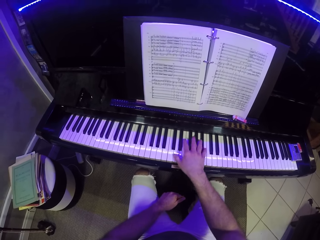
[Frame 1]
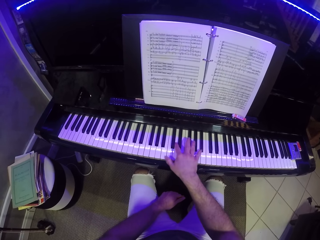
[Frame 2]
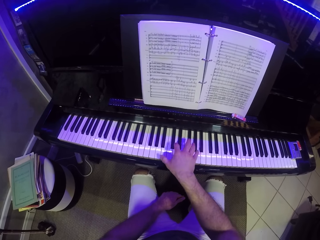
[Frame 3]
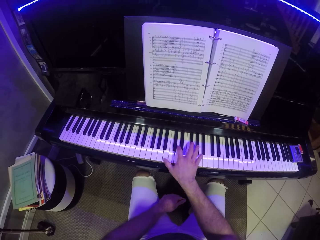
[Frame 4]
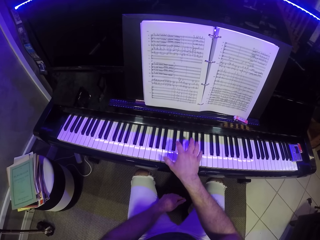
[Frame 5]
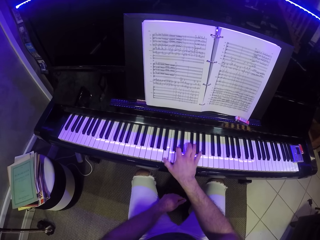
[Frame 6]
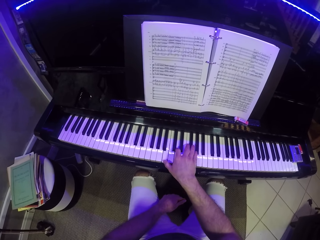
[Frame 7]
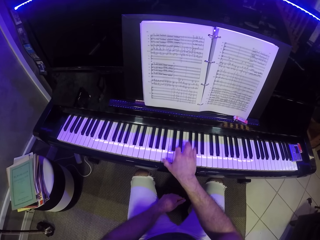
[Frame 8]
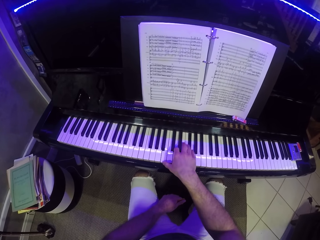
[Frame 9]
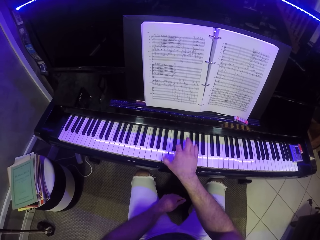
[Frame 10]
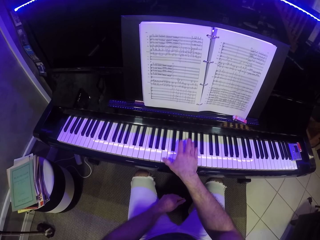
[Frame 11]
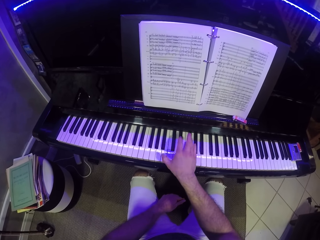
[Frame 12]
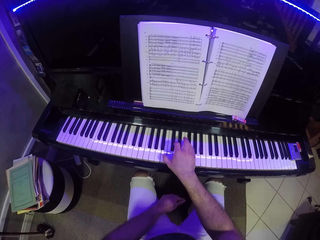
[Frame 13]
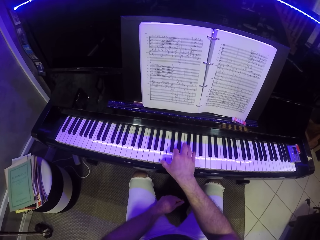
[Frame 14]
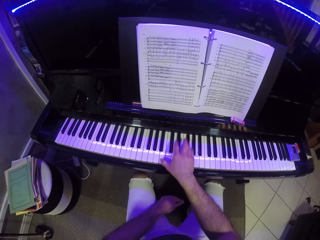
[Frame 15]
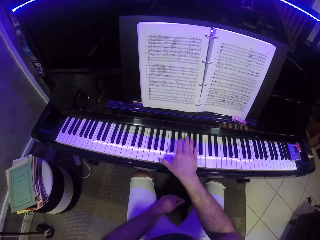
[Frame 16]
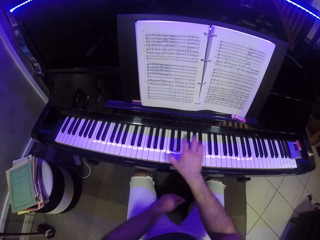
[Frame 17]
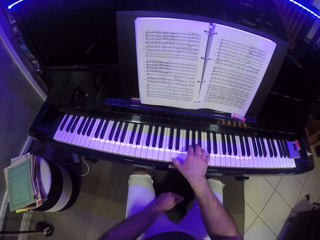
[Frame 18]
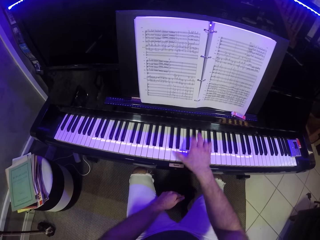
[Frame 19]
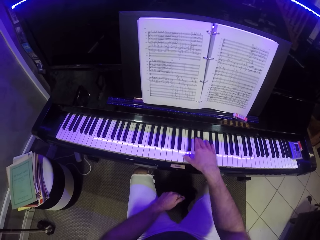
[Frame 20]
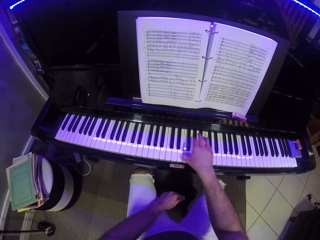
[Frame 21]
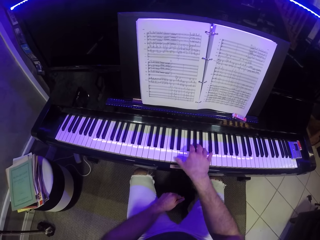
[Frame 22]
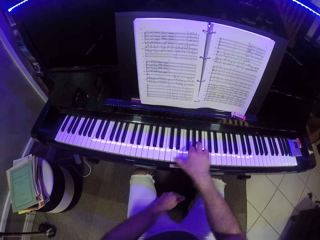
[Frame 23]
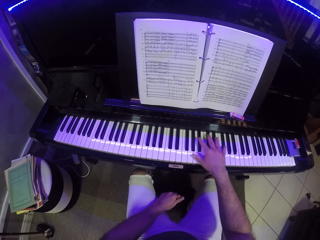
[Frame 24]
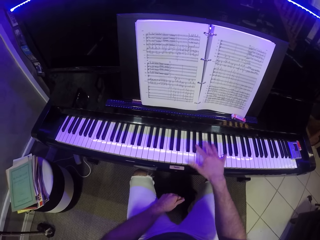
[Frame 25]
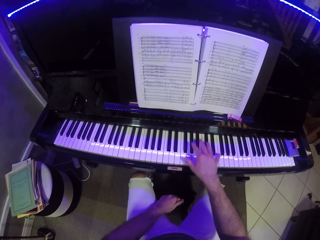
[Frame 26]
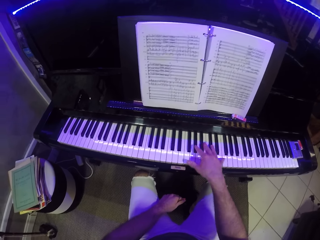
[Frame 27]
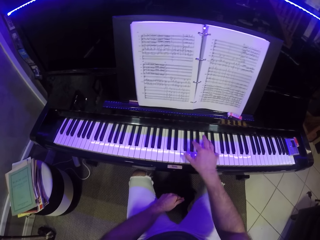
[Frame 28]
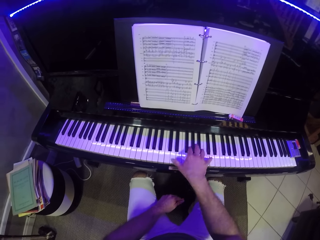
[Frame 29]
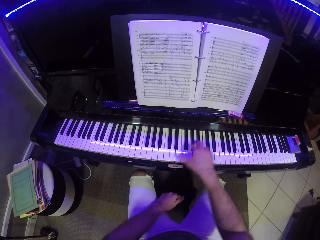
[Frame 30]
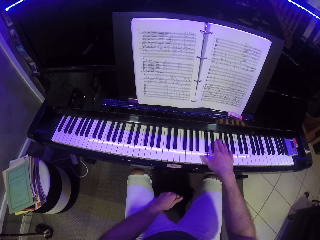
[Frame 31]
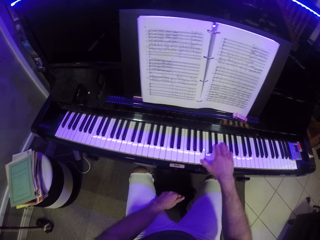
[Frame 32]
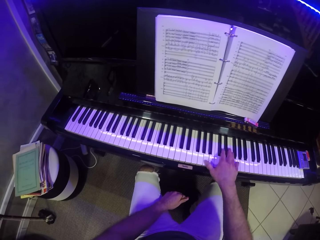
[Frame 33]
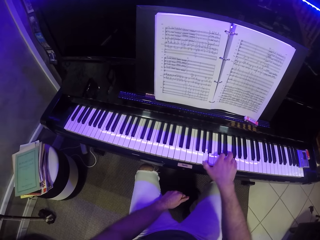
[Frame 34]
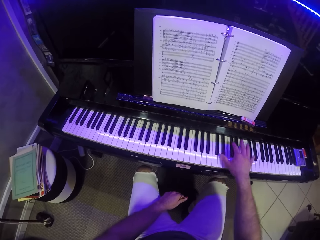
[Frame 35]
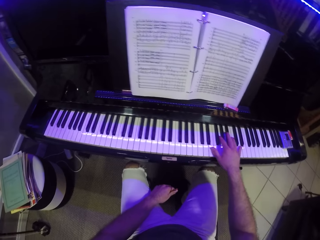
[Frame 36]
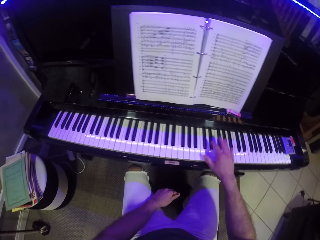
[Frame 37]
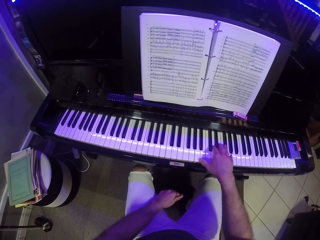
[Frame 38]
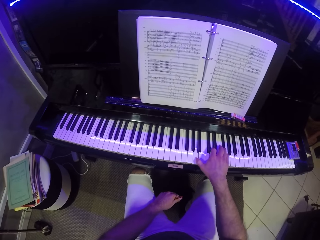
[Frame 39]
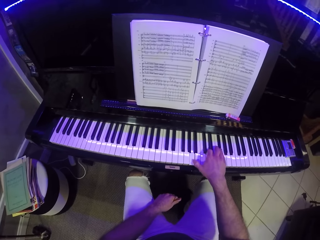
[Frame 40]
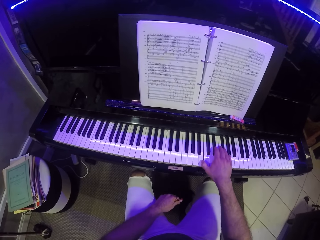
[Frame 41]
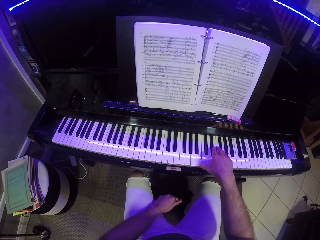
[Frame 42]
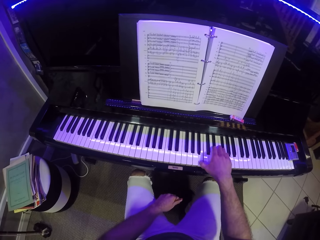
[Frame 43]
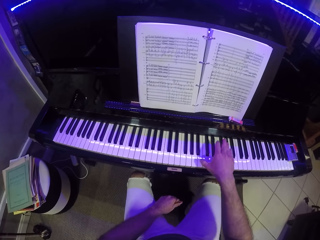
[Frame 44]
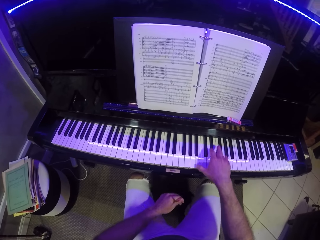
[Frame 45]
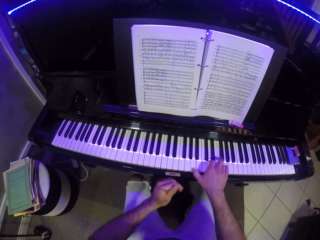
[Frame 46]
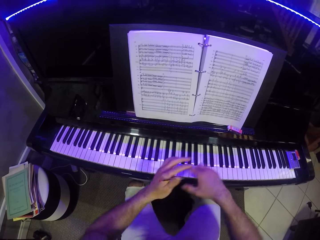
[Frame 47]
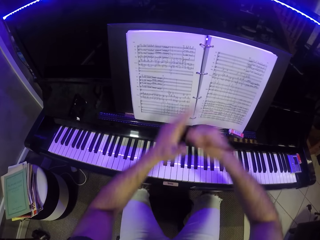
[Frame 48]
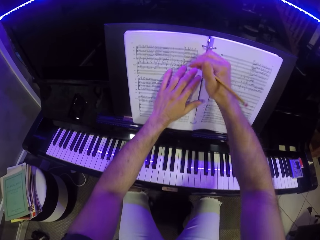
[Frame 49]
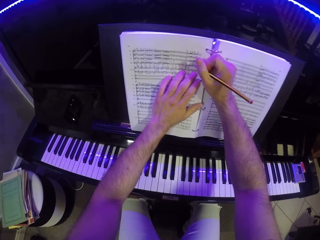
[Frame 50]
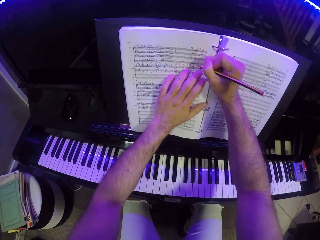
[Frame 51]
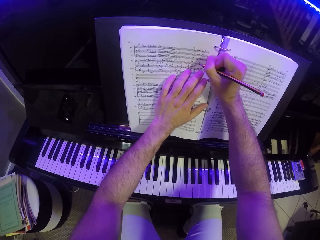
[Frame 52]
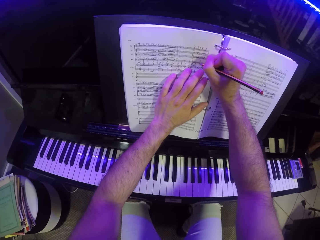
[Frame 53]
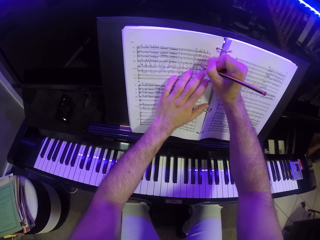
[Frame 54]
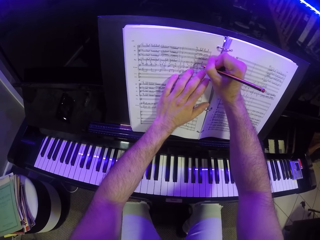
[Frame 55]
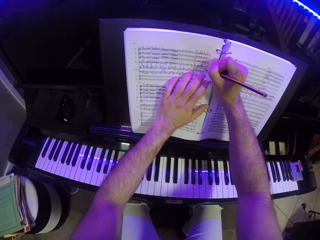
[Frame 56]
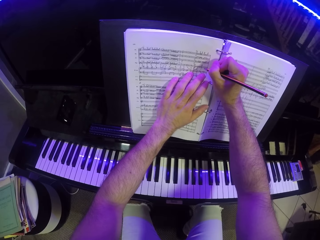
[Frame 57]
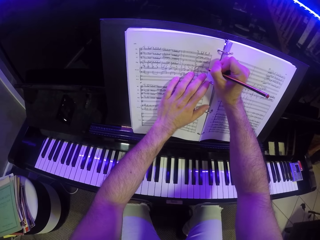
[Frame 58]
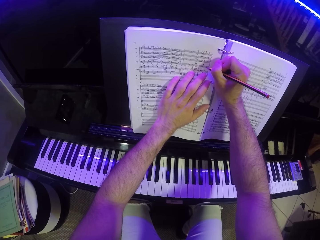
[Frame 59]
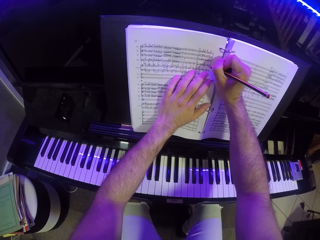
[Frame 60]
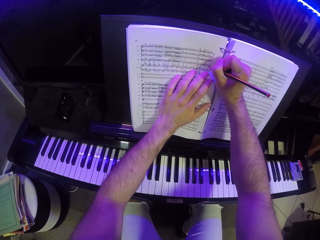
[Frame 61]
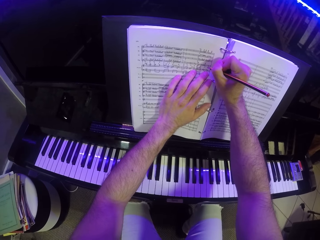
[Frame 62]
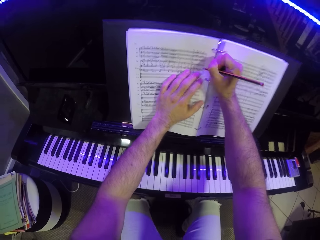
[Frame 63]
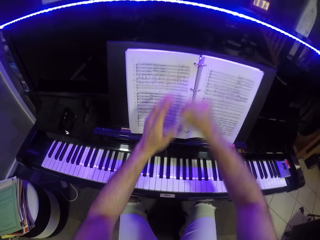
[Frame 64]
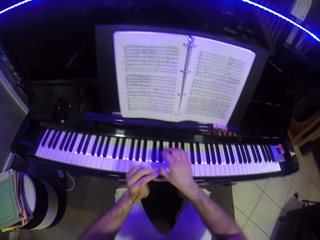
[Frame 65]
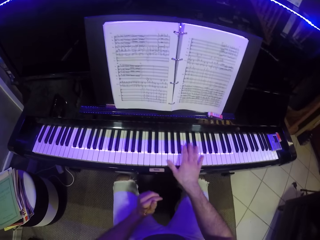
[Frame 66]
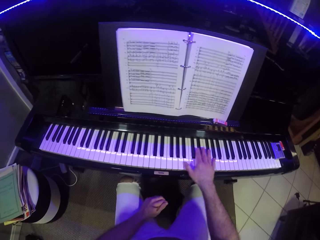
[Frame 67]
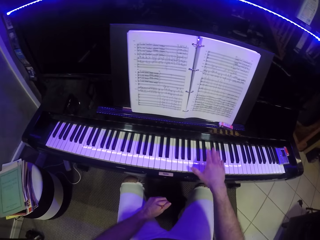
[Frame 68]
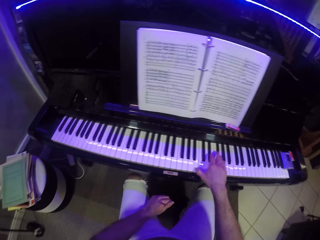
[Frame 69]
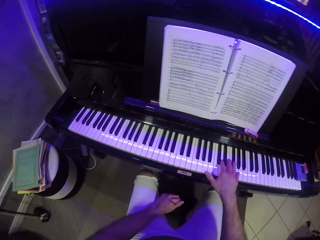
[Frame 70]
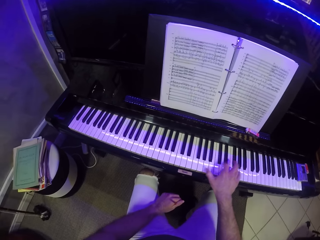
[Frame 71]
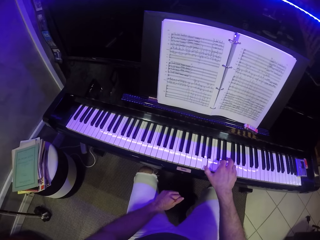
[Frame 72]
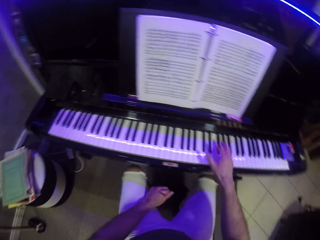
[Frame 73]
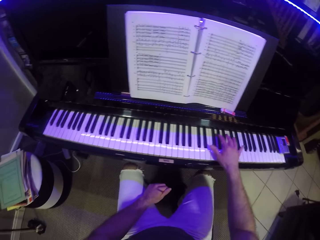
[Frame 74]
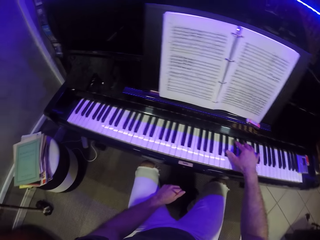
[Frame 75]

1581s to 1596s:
The camera wearer passes the pencil from his left hand to his right hand. He writes on the music sheet with the pencil with his right hand. He passes the pencil from his right hand to his left hand. He plays the piano with his right hand.

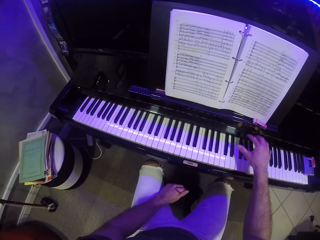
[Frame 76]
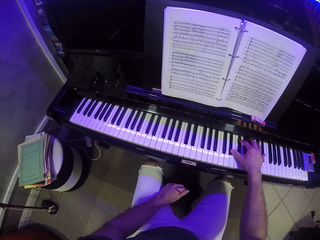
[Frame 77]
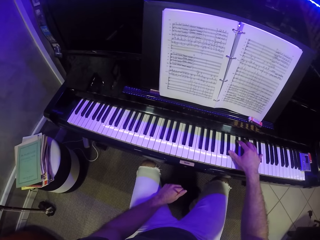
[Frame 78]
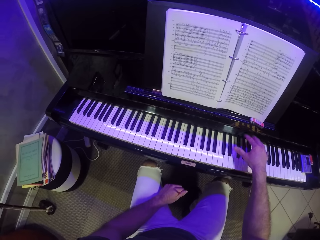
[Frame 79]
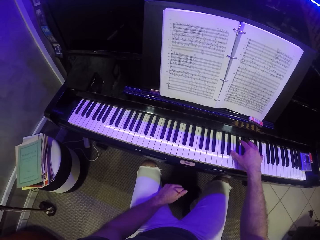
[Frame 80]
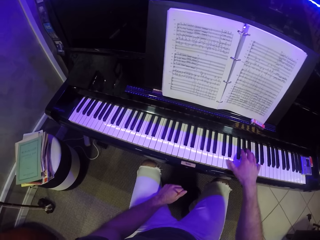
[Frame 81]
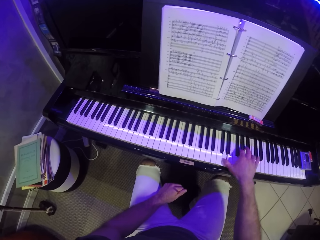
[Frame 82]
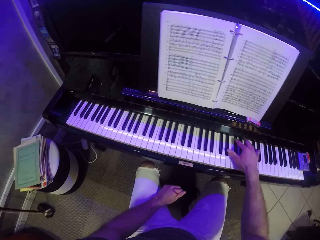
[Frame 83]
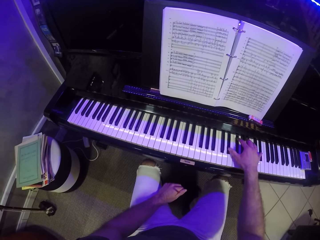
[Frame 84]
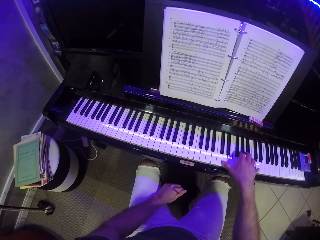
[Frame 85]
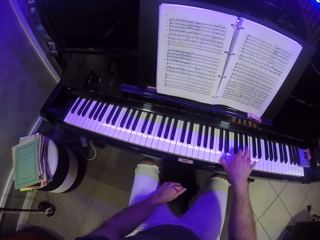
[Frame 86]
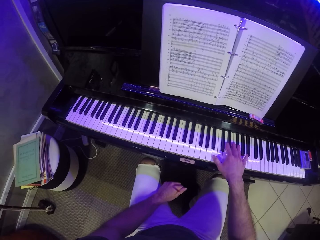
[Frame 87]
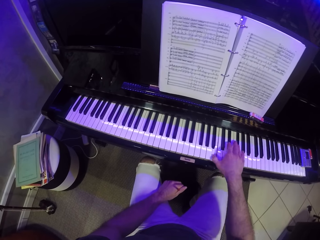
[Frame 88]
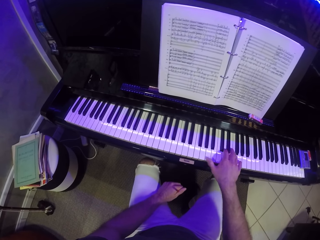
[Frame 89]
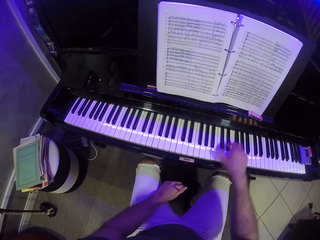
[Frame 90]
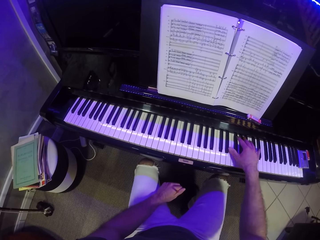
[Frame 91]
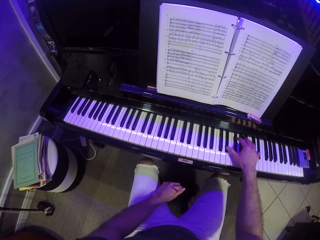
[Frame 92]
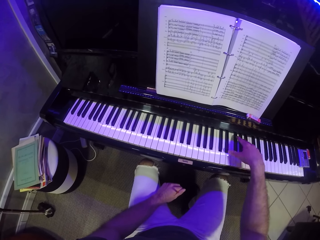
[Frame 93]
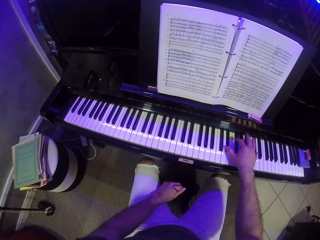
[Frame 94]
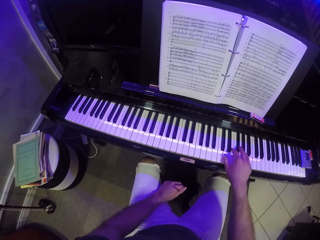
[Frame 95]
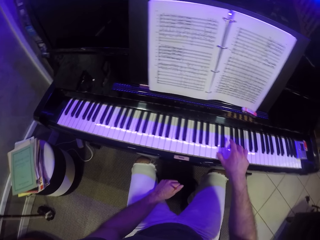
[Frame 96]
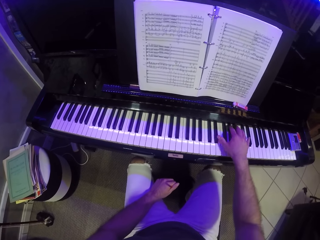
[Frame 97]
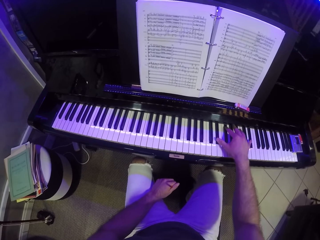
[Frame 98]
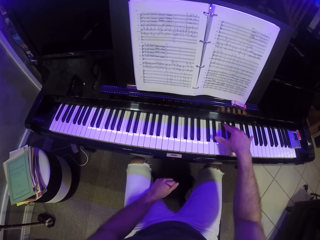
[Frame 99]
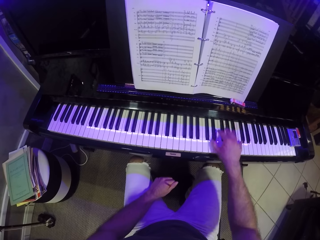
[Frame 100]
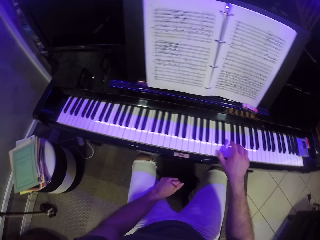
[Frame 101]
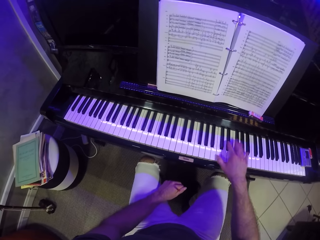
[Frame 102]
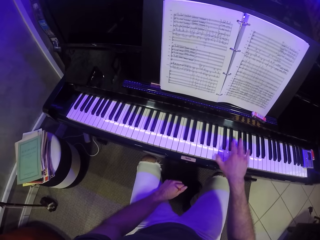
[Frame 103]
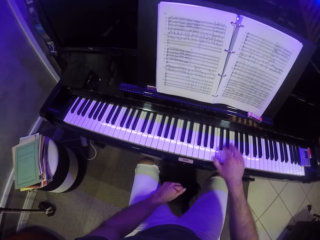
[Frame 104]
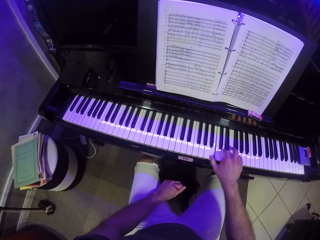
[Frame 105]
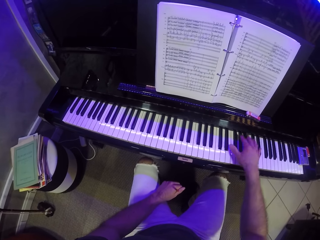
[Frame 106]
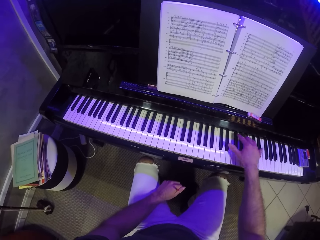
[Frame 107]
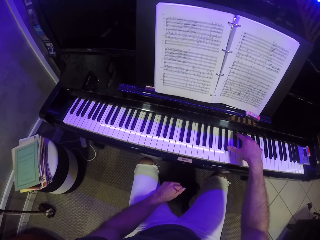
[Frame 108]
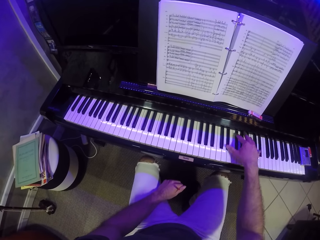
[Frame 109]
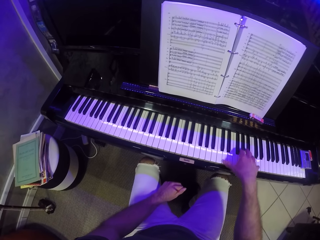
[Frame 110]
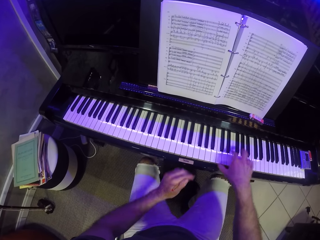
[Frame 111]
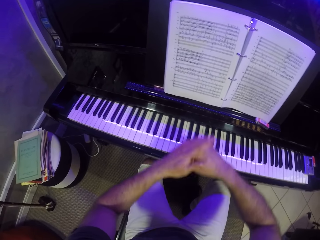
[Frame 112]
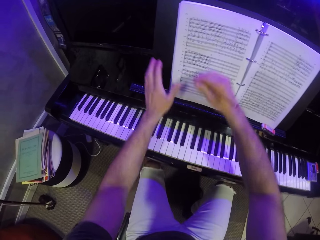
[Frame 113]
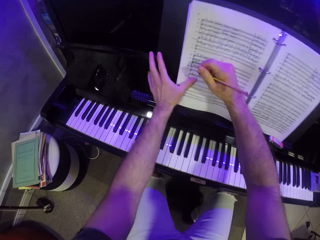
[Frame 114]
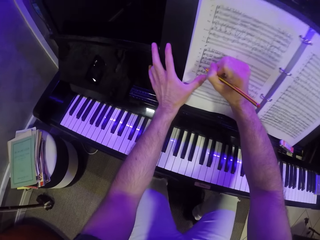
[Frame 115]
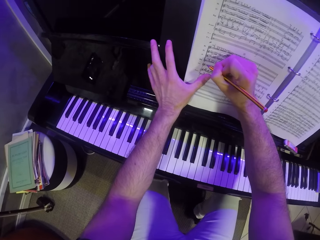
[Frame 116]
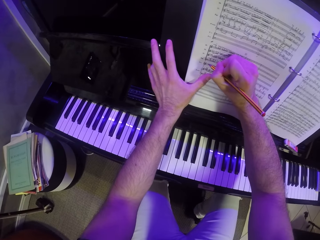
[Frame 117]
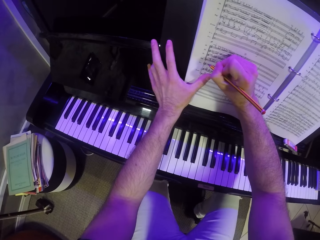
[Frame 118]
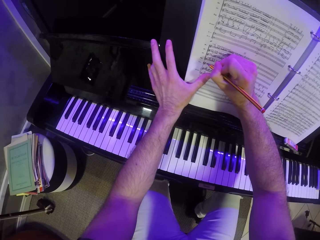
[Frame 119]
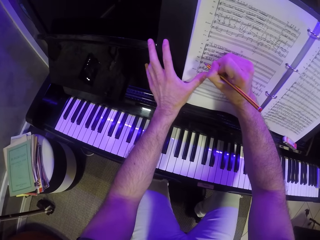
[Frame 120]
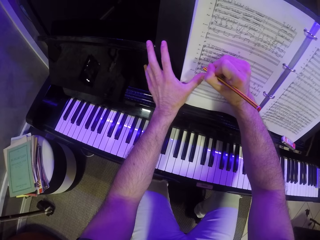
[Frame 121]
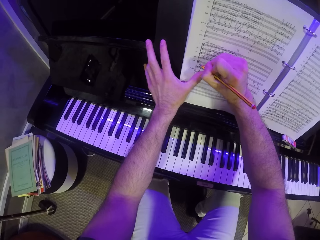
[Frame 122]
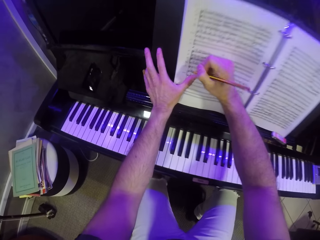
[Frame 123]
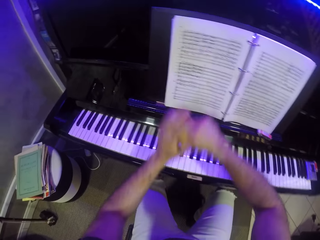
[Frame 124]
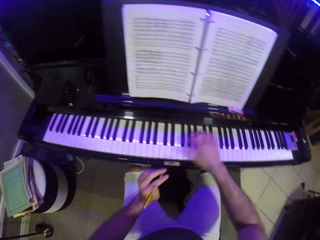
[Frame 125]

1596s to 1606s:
The camera wearer passes the pencil from his left hand to his right hand. He writes on the music sheet with the pencil with his right hand.
